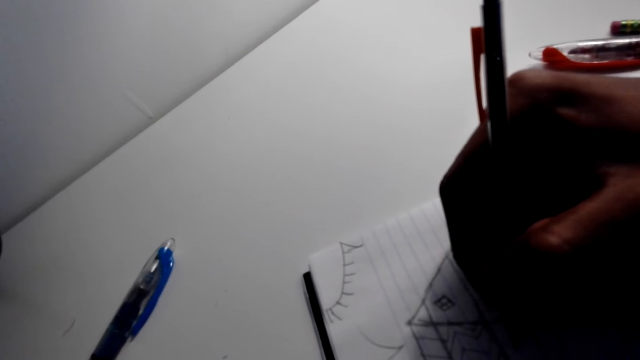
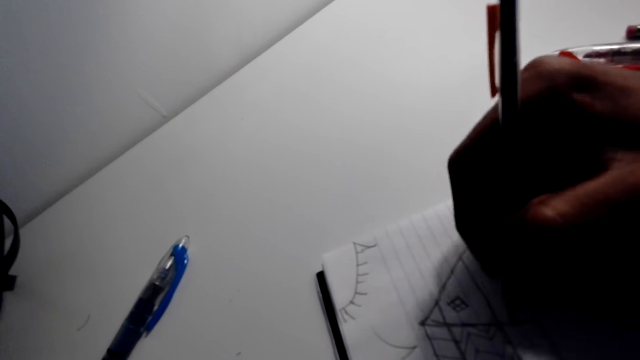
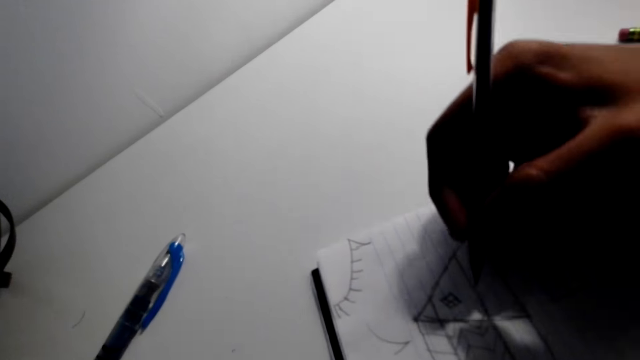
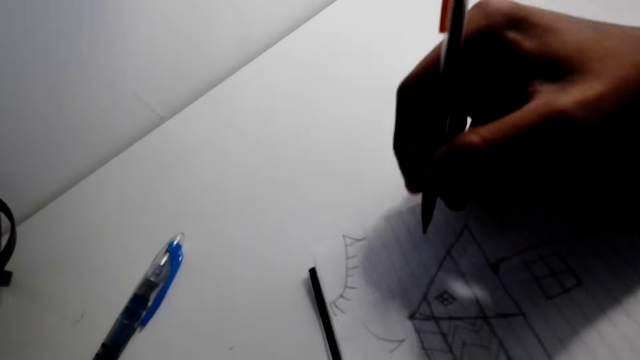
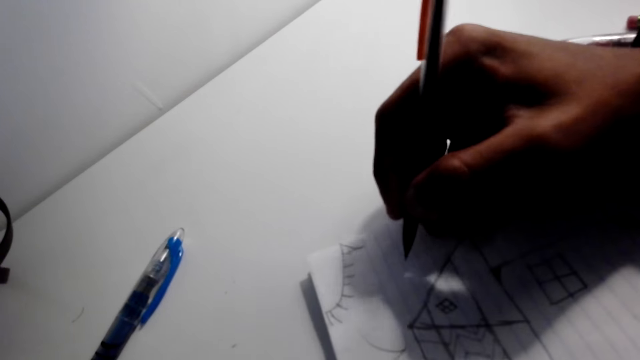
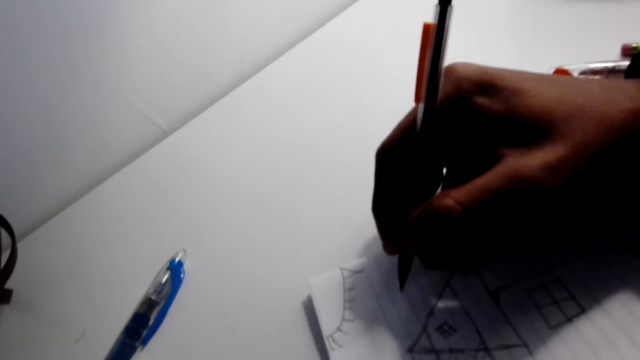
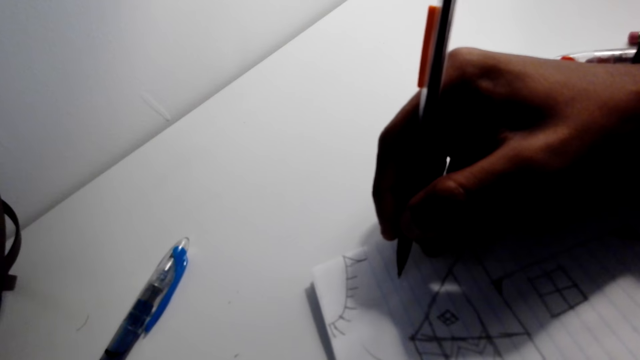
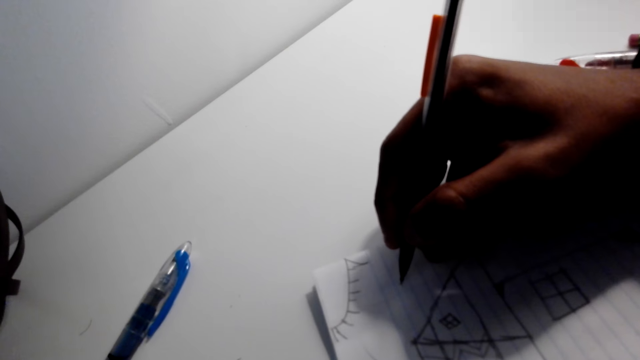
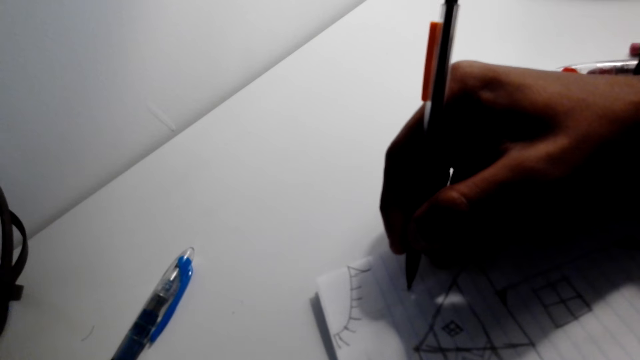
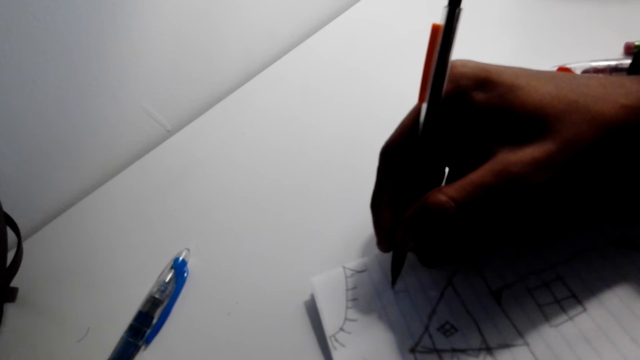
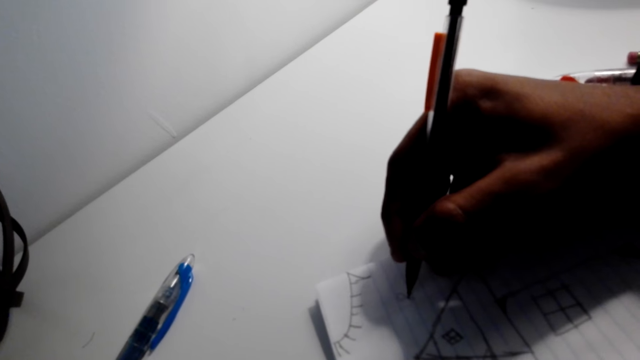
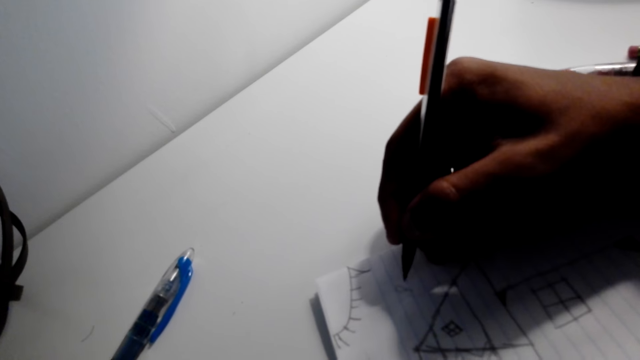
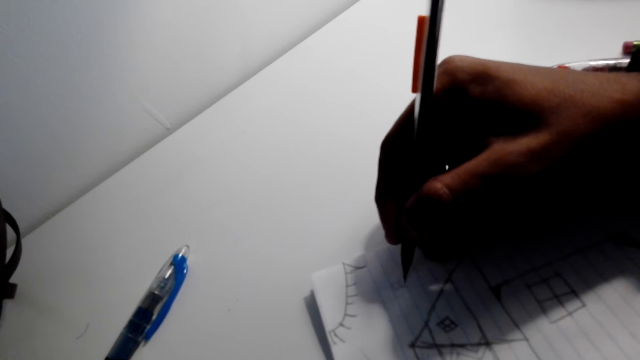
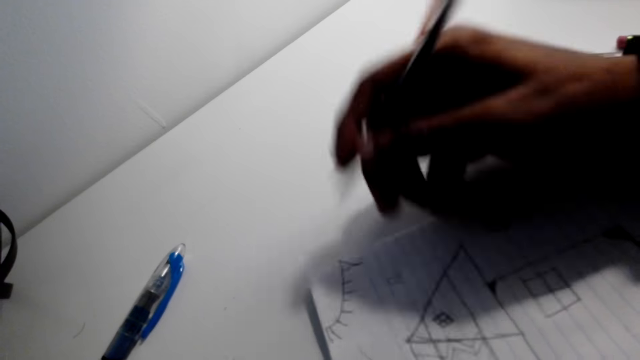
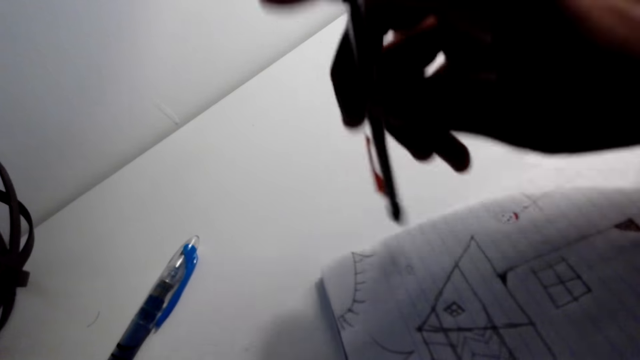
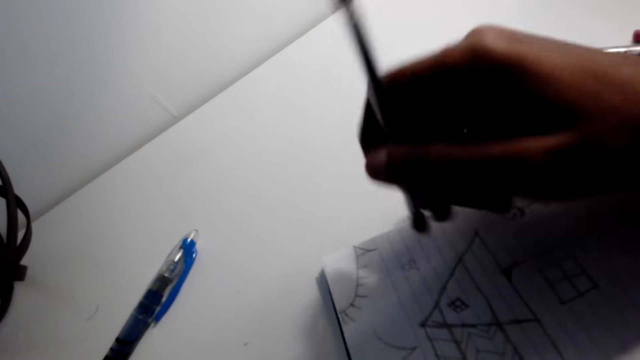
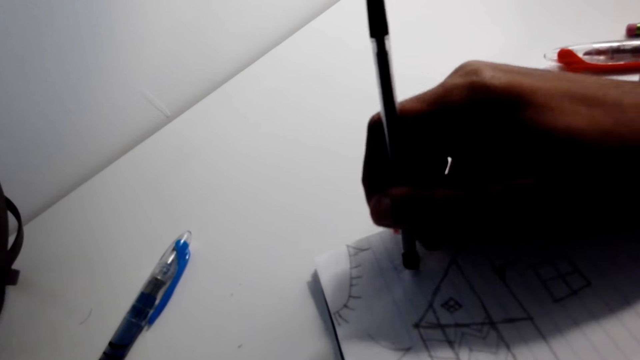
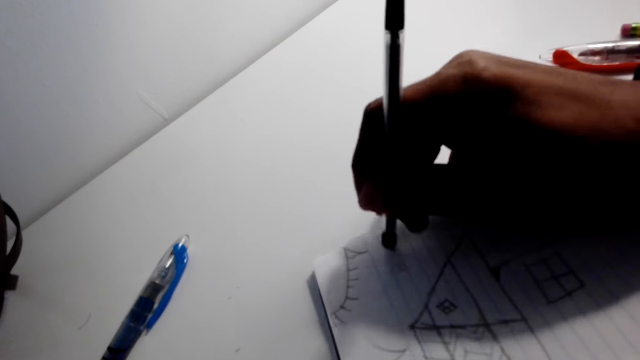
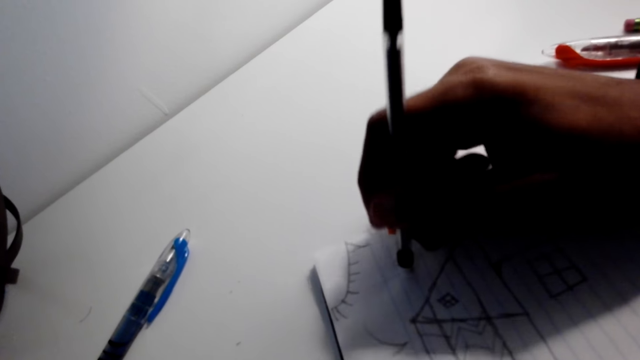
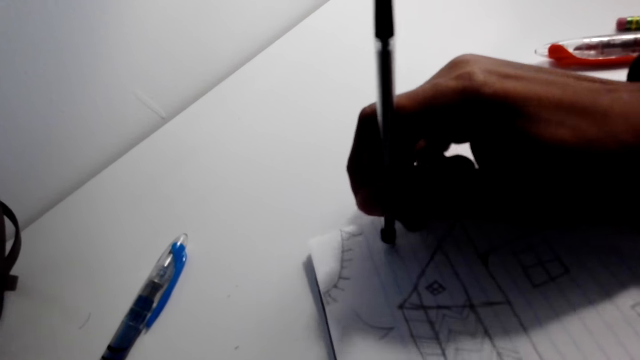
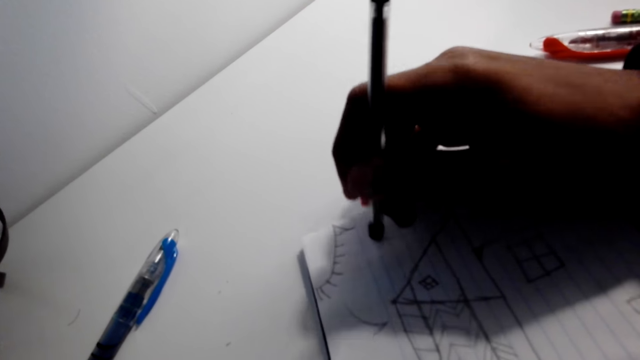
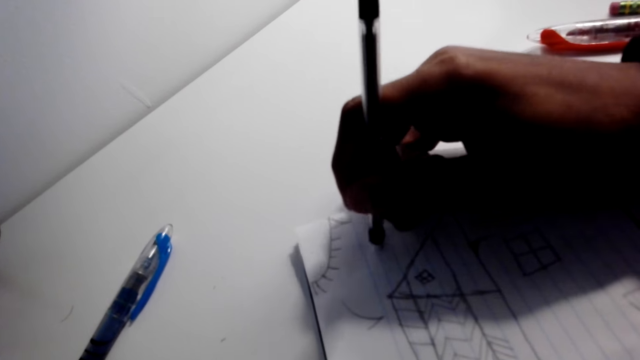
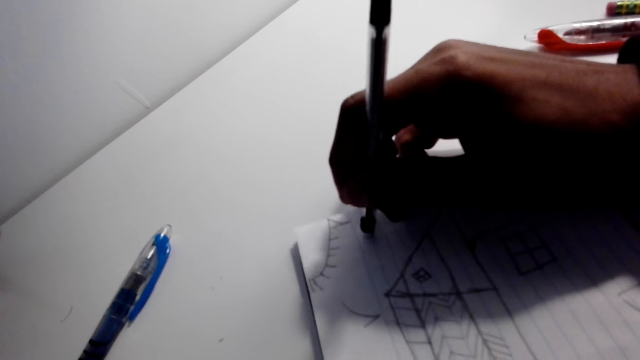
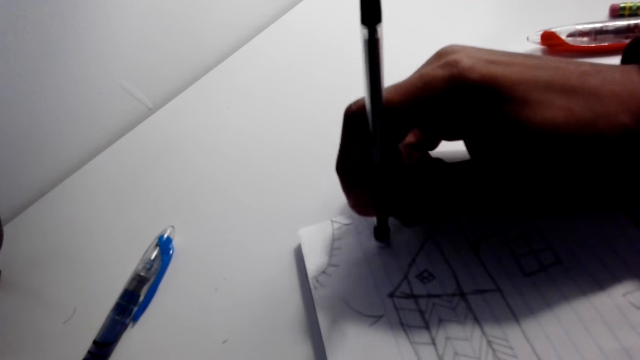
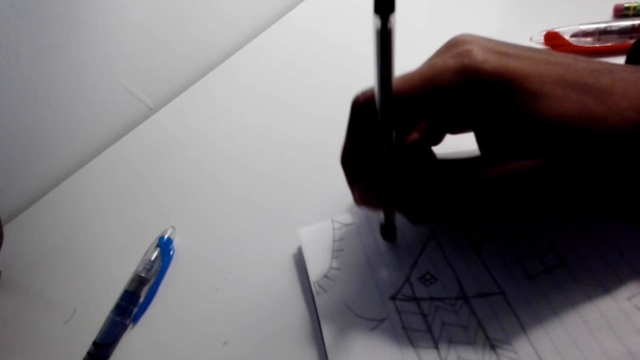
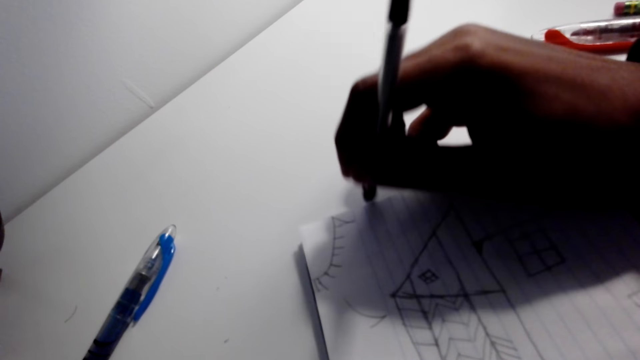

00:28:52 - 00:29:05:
The camera wearer draws a house on the piece of paper. They write on the paper. They overturn the pen. They rub a small piece of the picture.

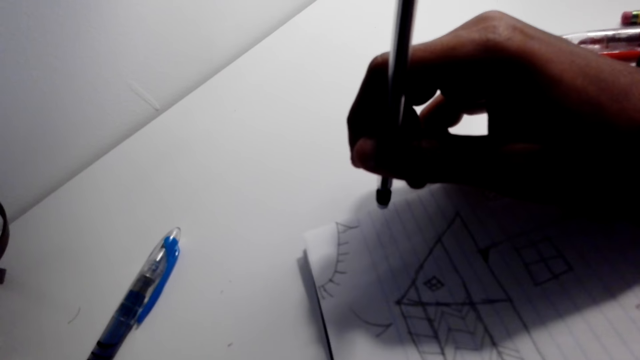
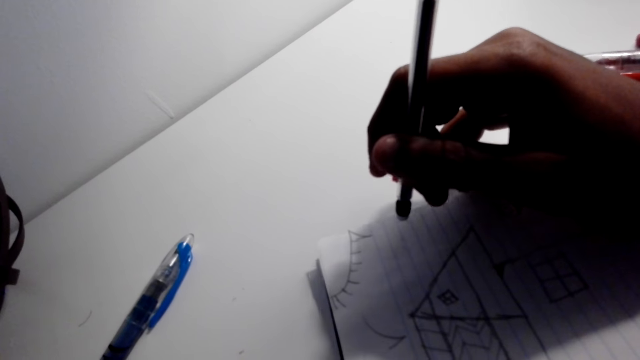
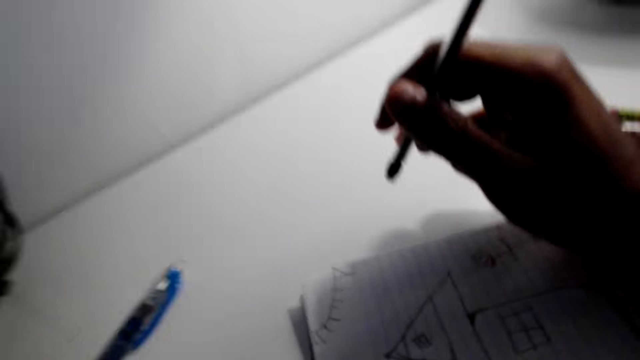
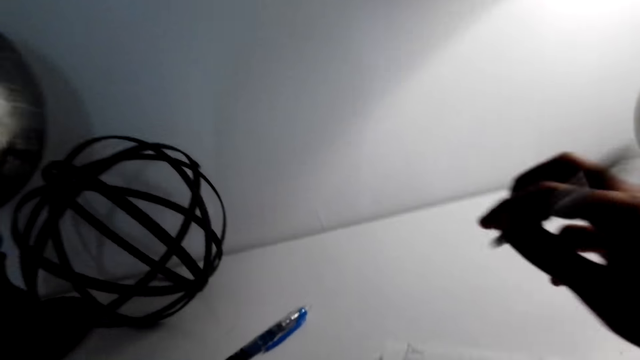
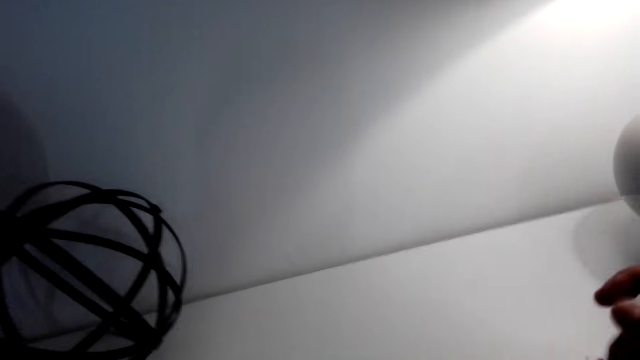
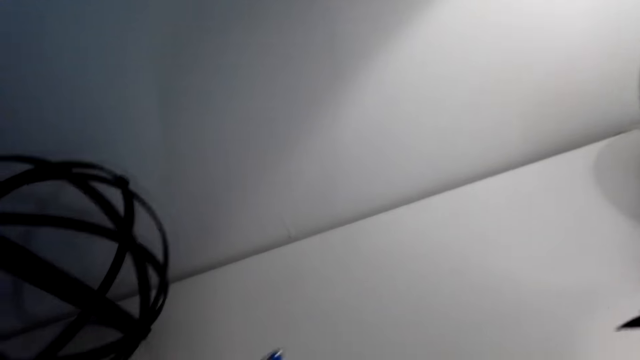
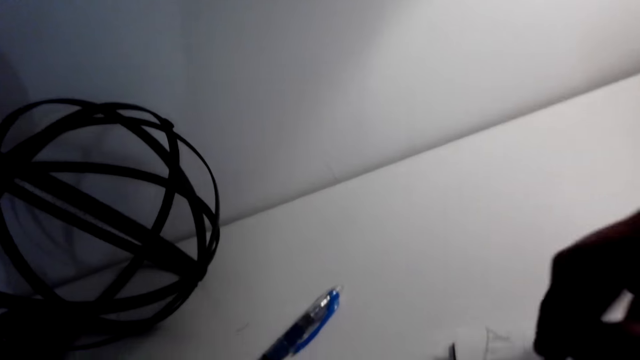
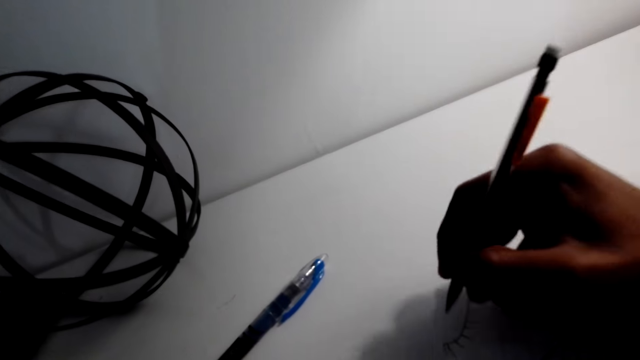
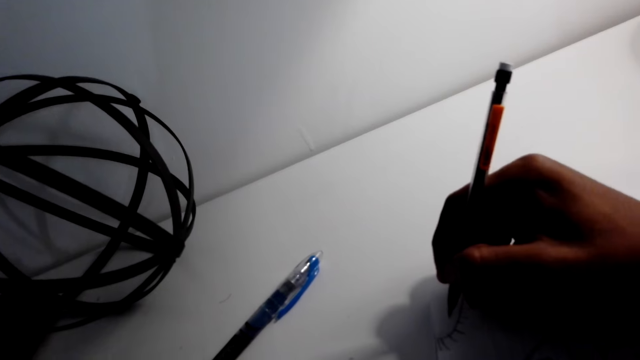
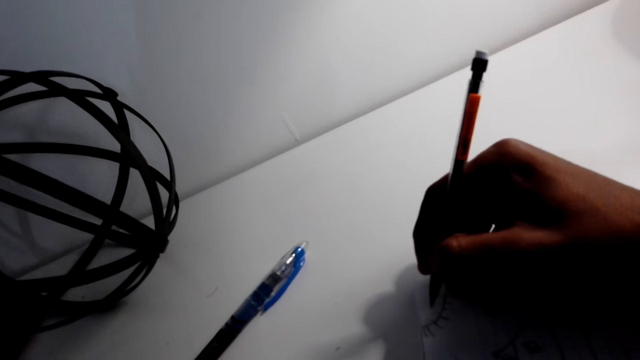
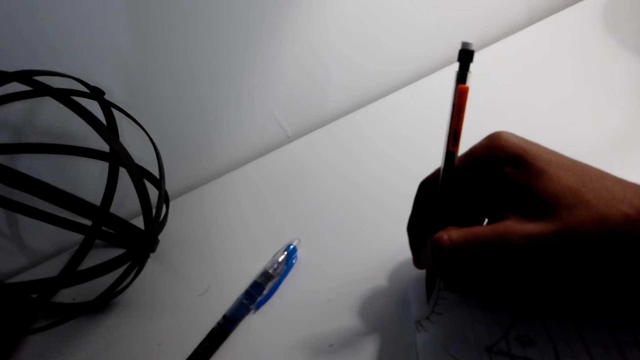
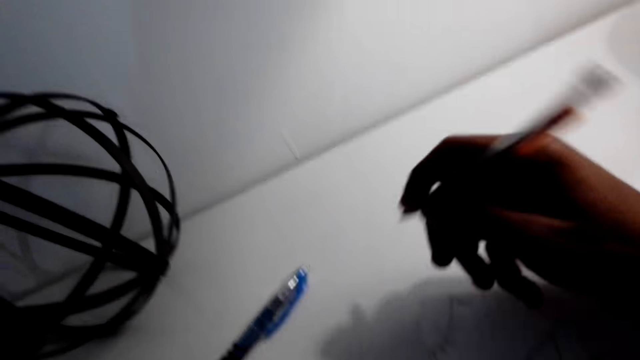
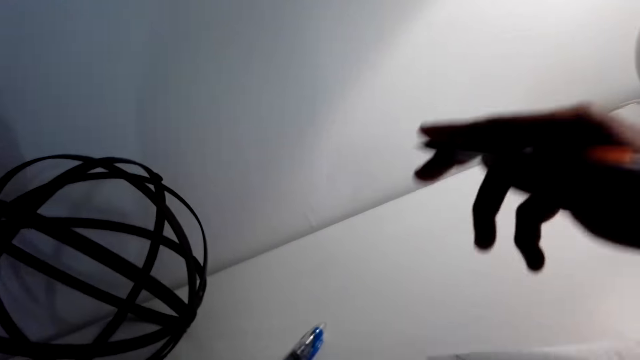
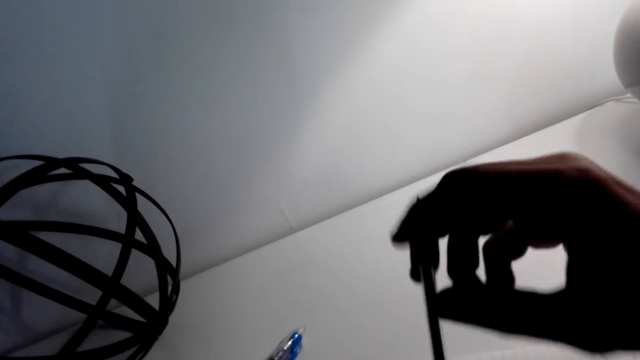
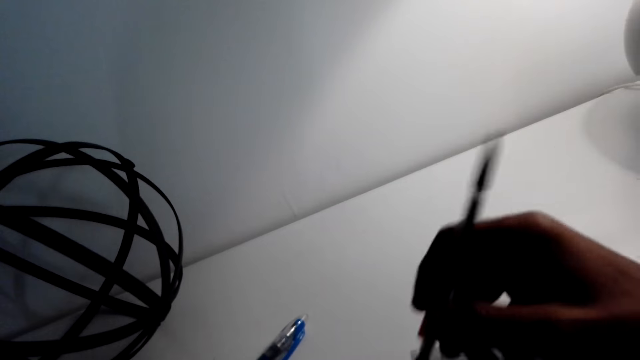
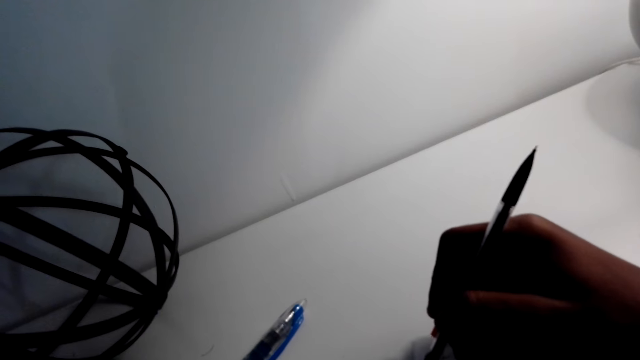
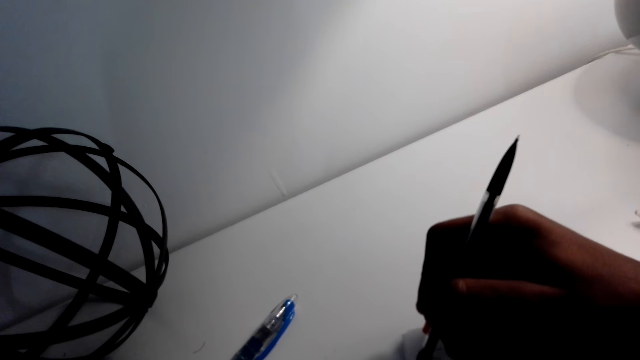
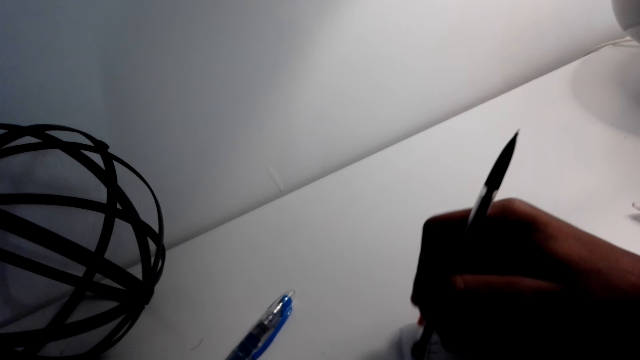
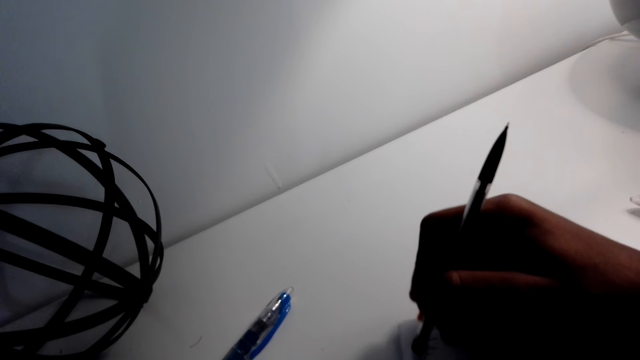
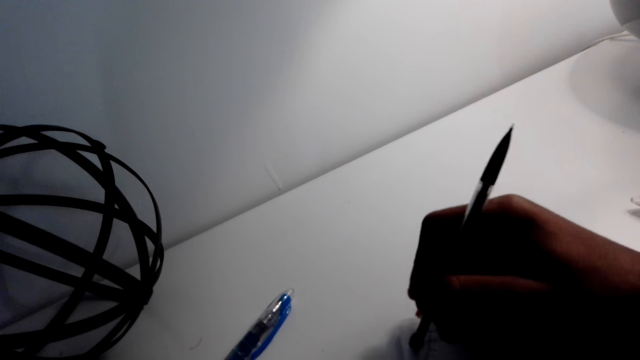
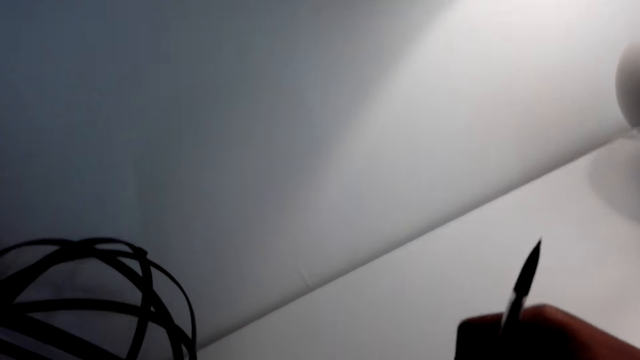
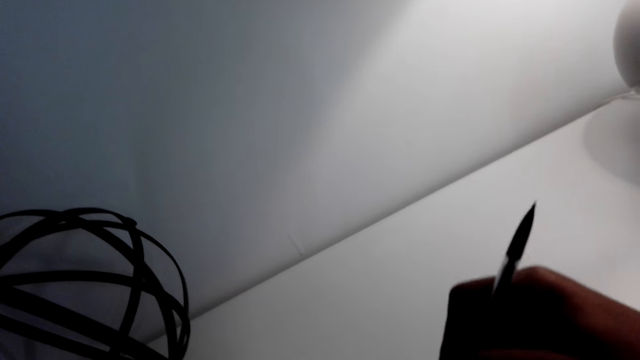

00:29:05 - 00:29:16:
The camera wearer overturns the pen. They draw a house on the piece of paper. They overturn the pen. They rub a small piece of the picture.
